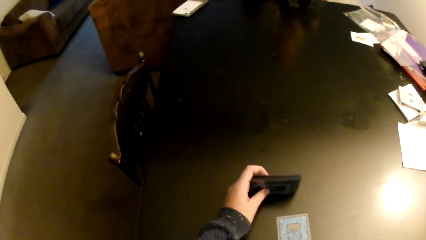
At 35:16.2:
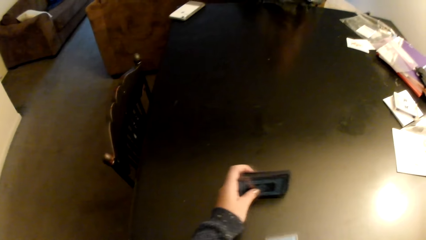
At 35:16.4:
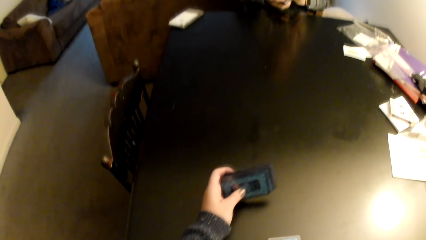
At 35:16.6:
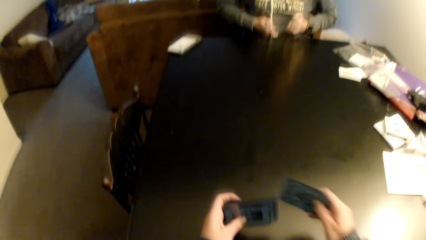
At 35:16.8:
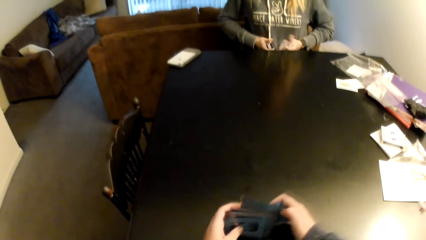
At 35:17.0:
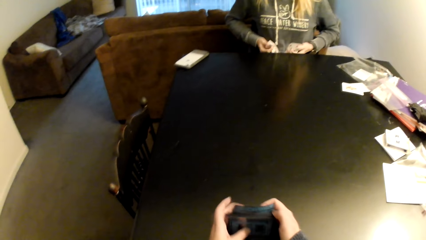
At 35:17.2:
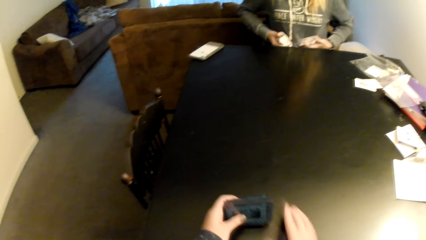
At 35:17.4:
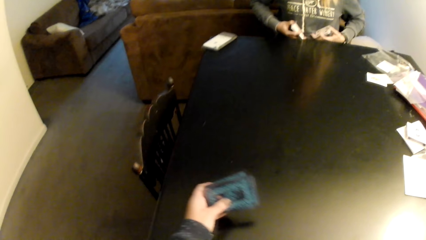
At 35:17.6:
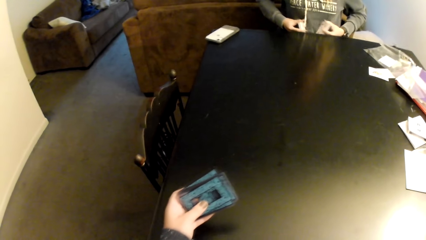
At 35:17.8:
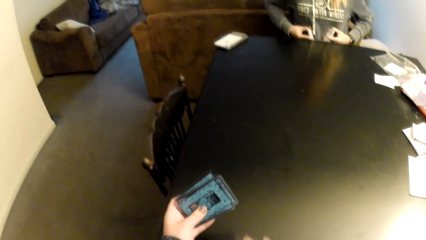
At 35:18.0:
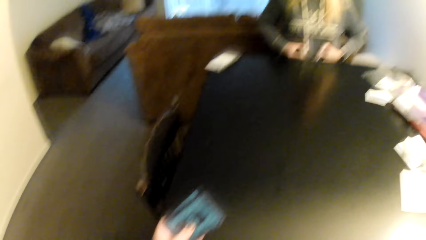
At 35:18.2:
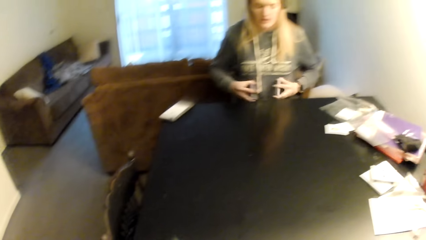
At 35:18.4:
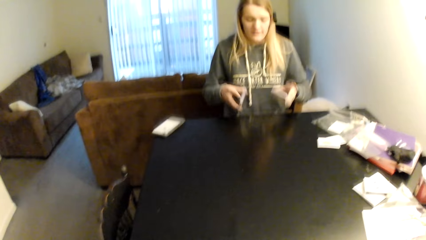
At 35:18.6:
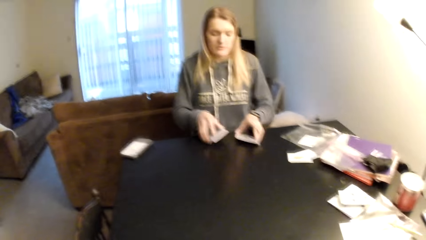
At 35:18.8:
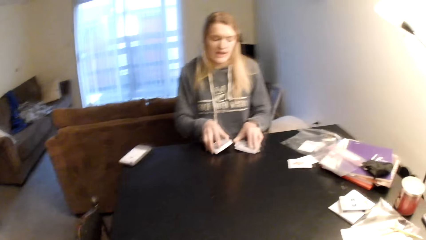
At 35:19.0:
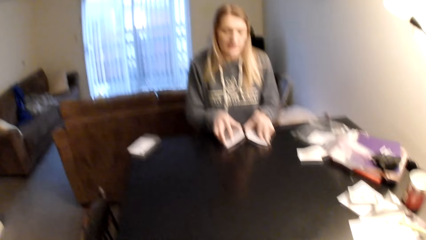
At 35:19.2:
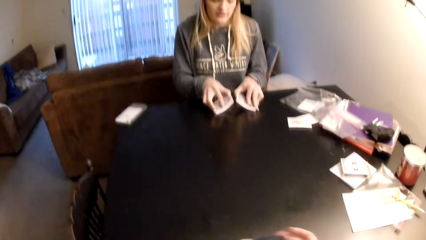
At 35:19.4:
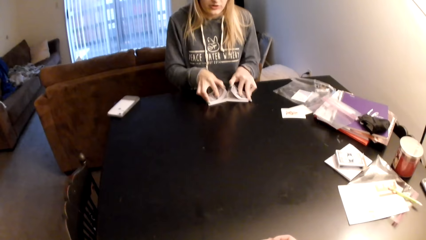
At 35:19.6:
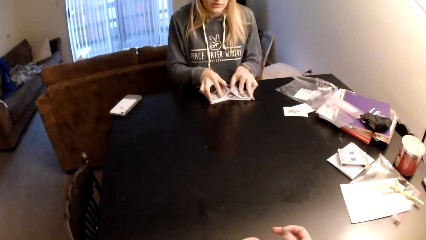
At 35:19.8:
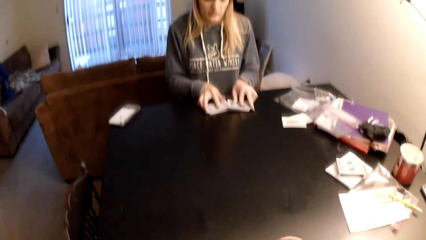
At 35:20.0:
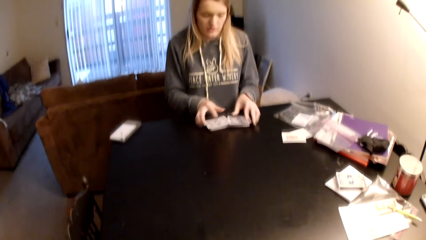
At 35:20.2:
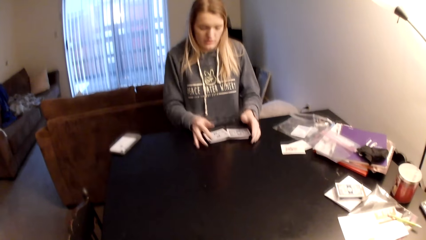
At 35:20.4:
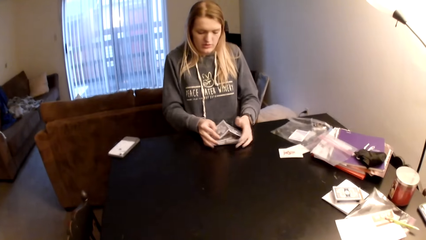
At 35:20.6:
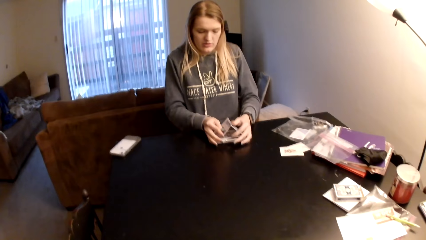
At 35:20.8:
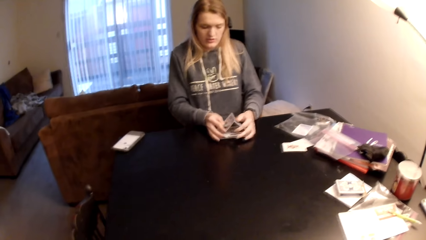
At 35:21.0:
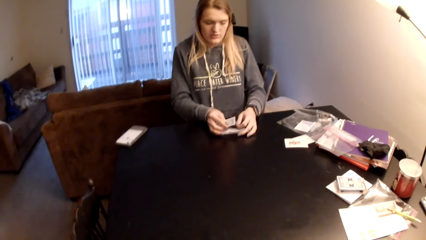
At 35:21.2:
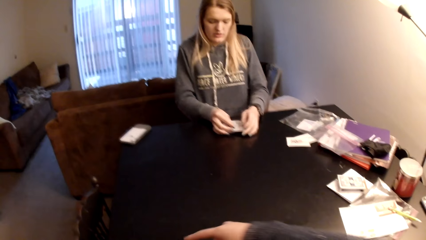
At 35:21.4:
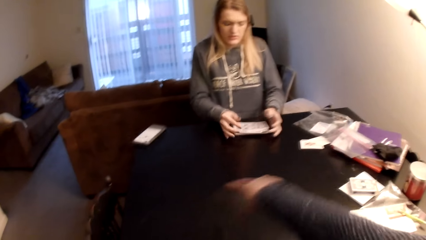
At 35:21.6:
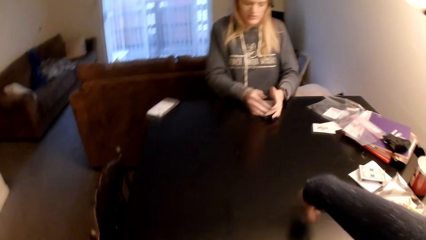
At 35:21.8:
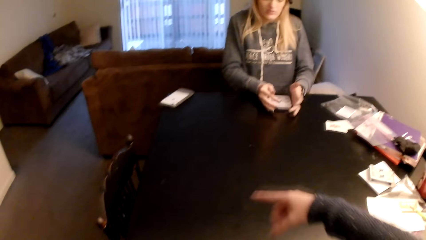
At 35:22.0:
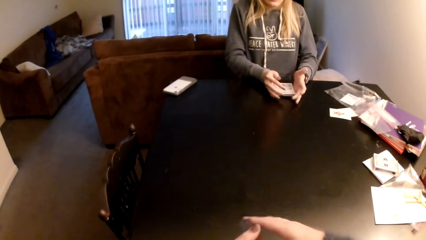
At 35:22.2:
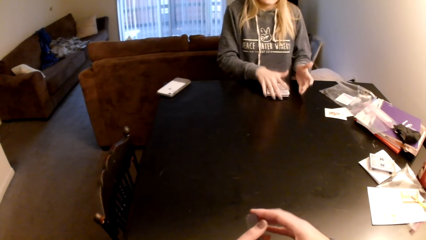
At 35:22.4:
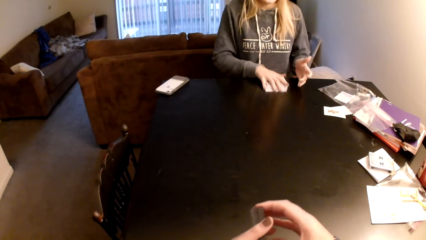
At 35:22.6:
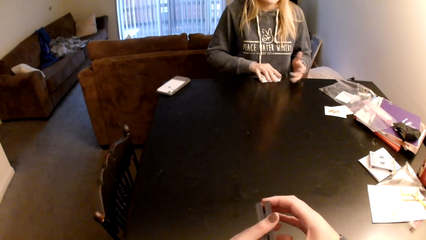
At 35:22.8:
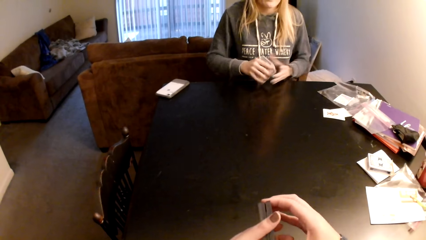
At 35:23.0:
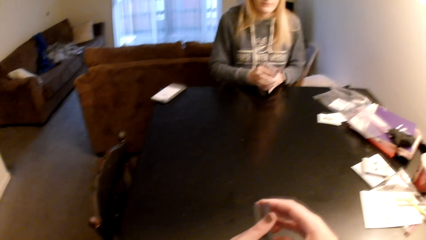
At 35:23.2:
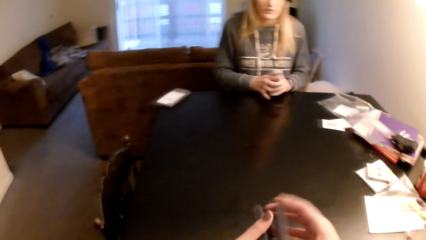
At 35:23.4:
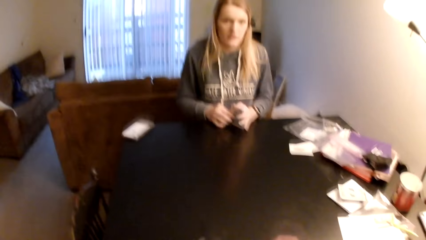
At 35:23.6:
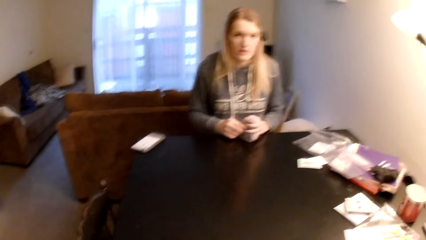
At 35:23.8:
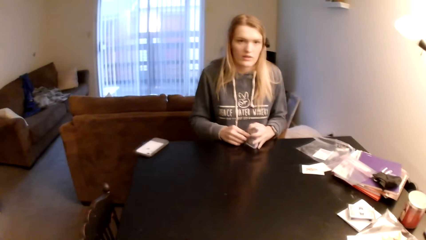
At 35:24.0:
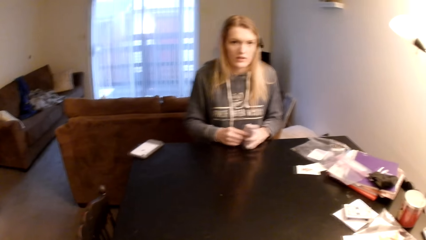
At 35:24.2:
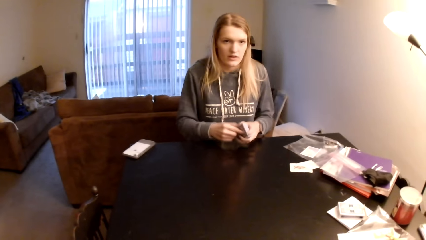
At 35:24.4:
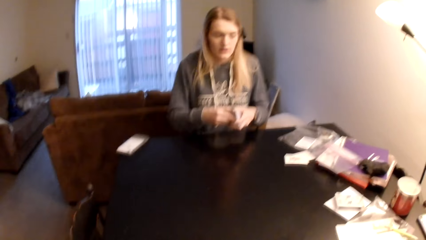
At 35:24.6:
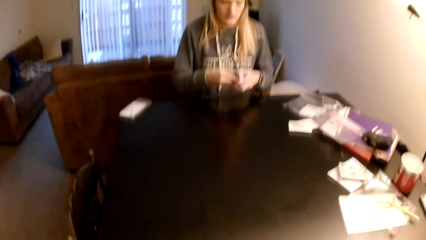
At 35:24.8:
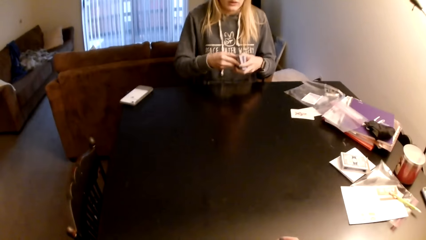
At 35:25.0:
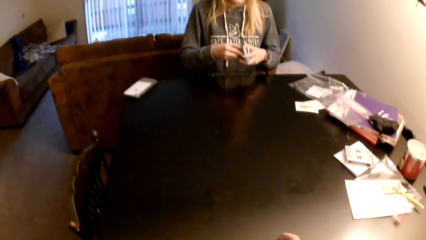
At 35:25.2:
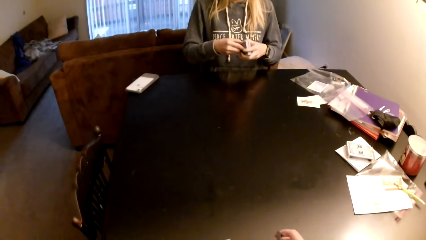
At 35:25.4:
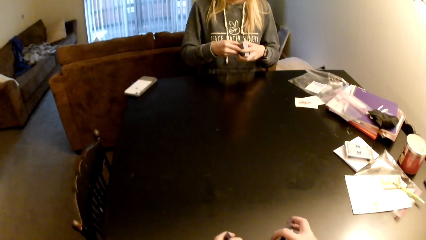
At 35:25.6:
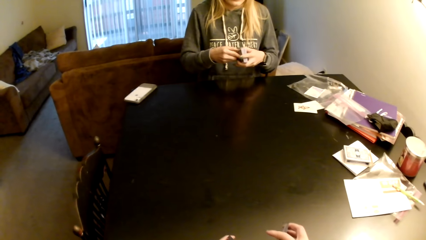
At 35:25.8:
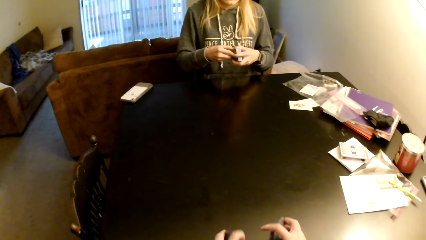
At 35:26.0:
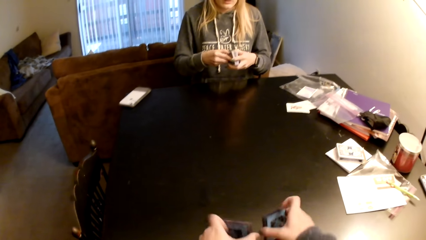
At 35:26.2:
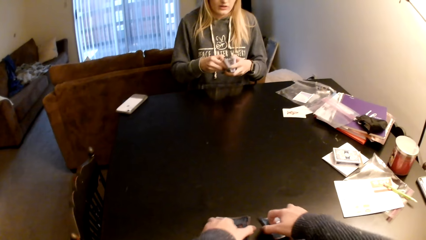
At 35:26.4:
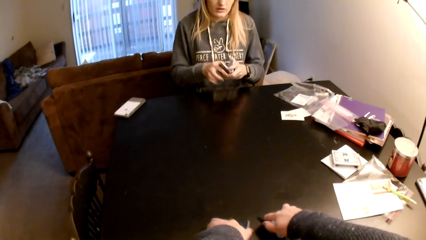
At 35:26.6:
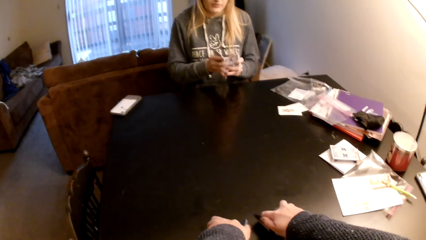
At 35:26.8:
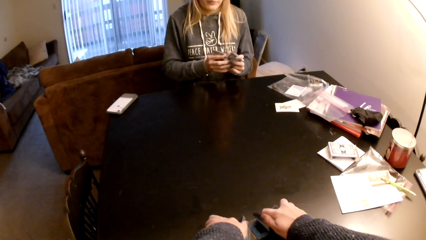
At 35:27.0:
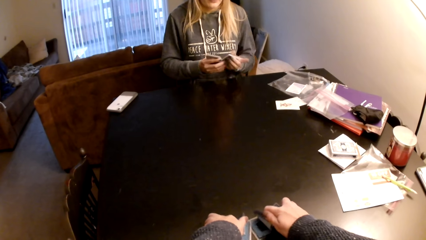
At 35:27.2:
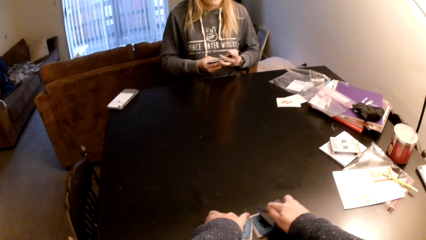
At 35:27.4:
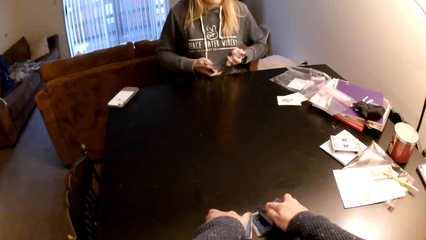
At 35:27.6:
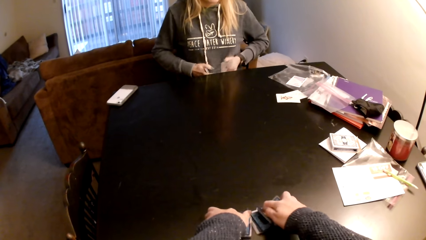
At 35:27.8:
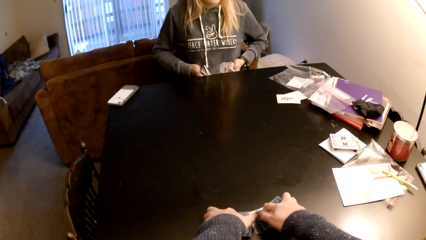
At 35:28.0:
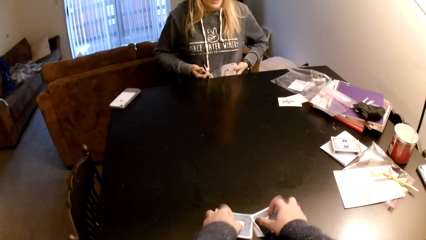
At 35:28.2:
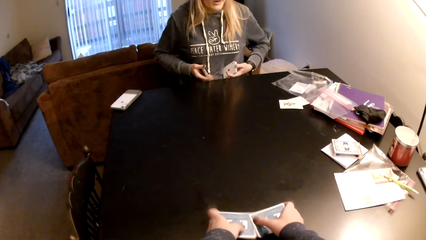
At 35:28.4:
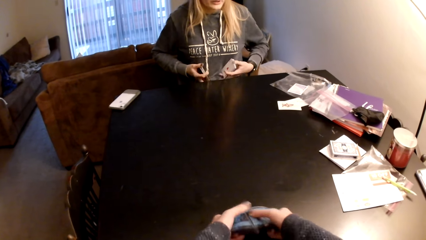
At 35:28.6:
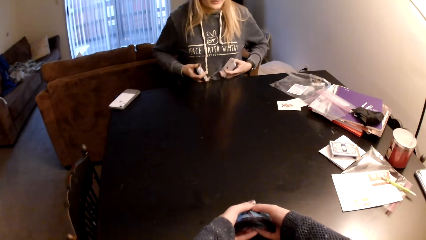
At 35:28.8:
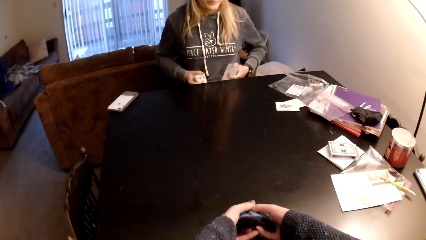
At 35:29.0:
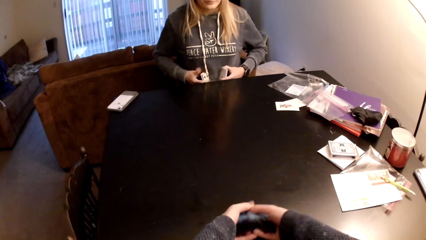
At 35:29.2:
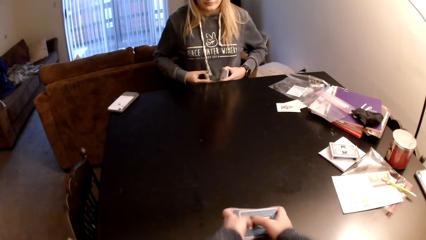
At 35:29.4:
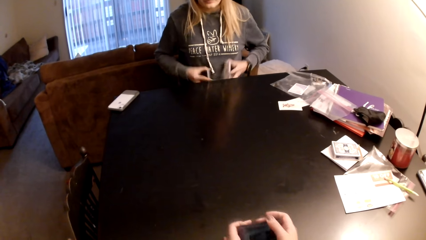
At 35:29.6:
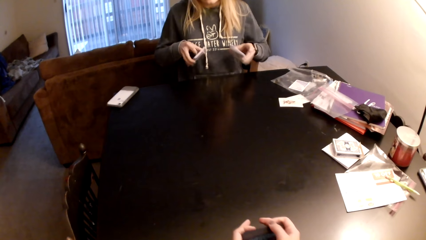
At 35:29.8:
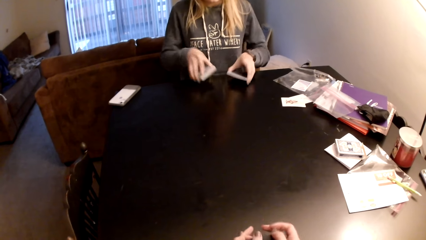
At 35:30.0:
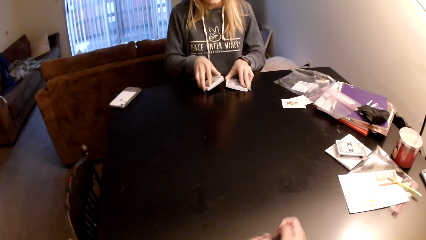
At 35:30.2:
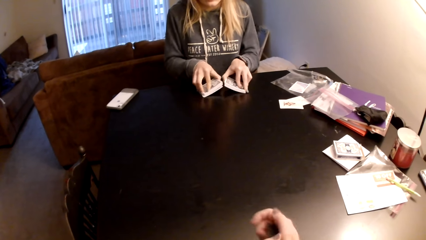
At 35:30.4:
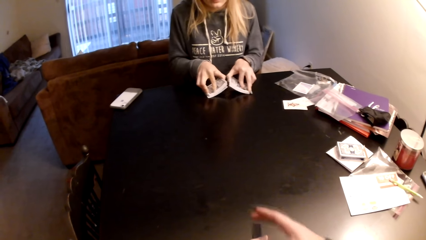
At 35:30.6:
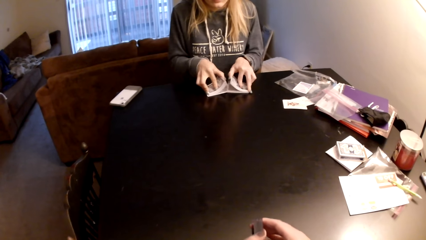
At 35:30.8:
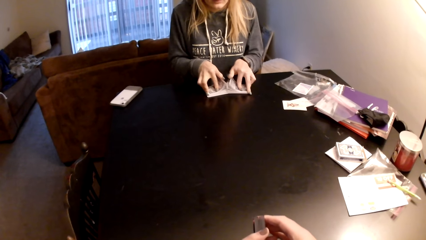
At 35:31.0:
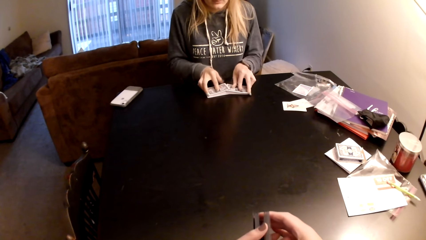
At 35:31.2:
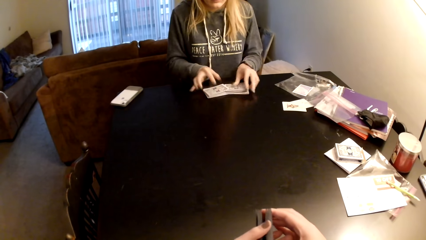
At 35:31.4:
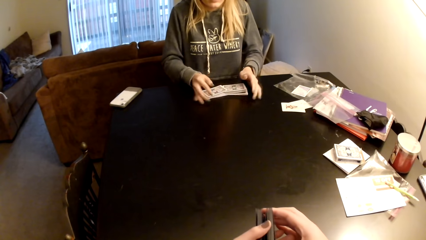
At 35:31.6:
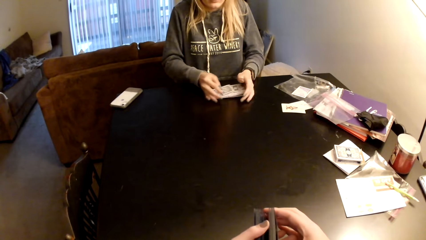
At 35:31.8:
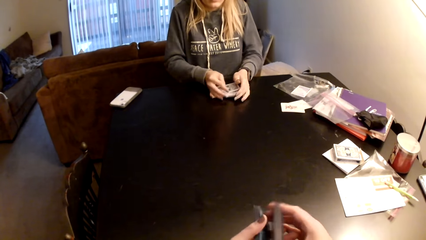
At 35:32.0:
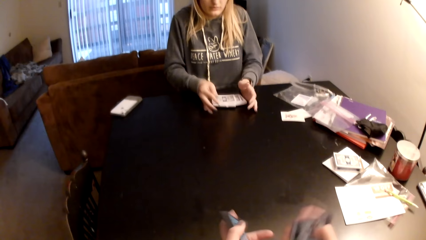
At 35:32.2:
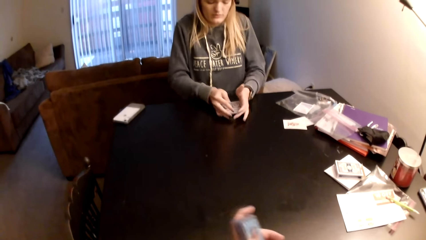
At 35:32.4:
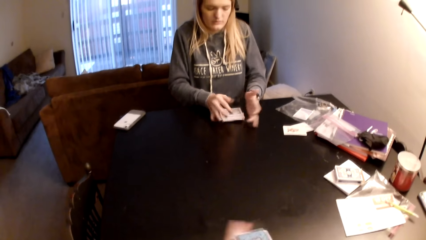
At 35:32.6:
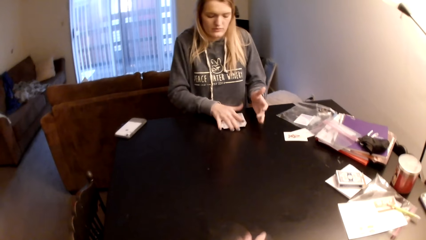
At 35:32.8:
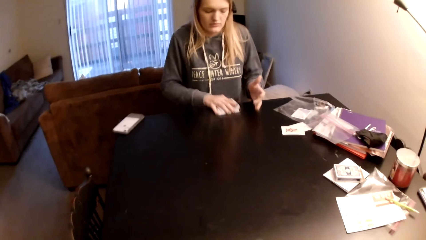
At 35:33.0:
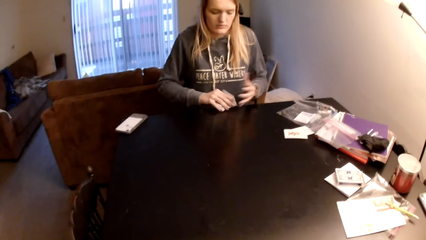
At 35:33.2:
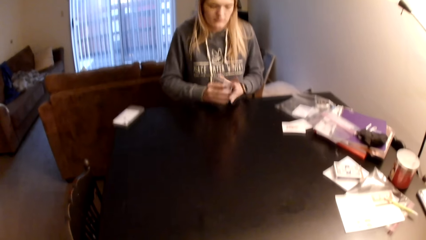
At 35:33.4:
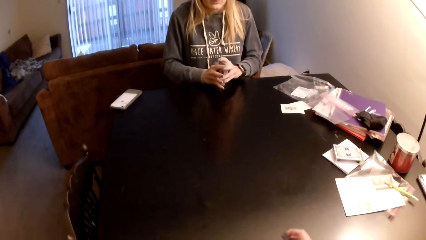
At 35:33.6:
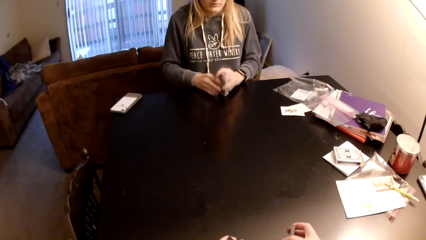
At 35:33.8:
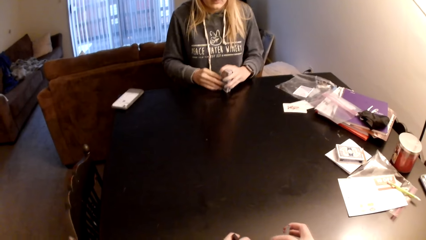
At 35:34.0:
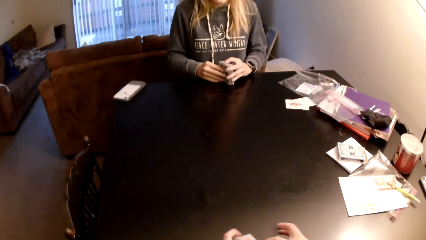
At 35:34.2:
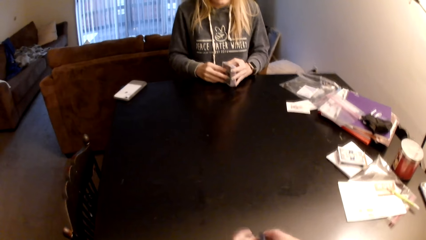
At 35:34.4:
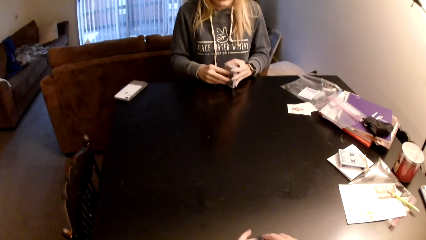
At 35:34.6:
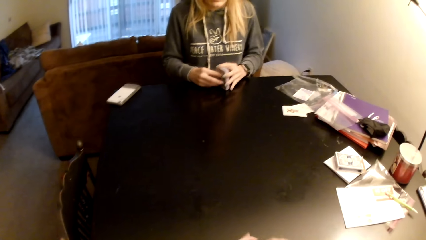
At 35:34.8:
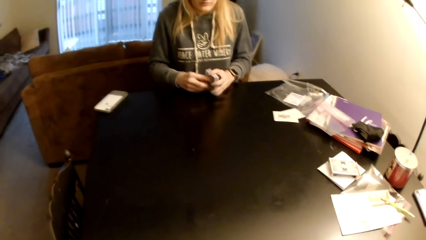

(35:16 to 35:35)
The camera wearer aligns the cards. She pulls her hand off the cards. A woman holds the cards on her stomach. The camera wearer puts the card behind the cards. The woman adjusts the cards on her lap, puts the cards on the table, flips the cards on the table and collects the cards with both hands. The camera wearer moves her hand over the table. She divides the cards. The woman picks up the cards, switches the cards to the other hand, aligns the cards, adjusts the cards on her lap and divides the cards. The camera wearer flips the cards on the table. She adjusts the cards on the table. The woman holds the cards on her stomach. The camera wearer holds the cards with both hands. The woman adjusts the cards on the table, flips the cards on the table, collects the cards with both hands and picks up the cards. The camera wearer sorts the cards with her hands. The woman adjusts the cards on the table and aligns the cards.
